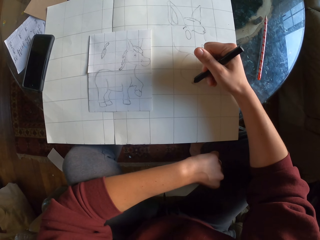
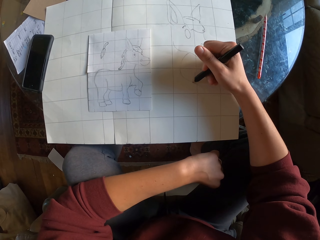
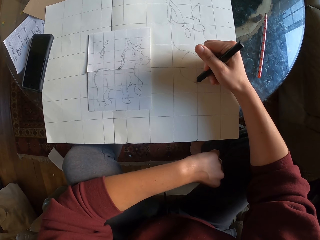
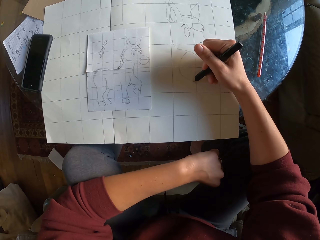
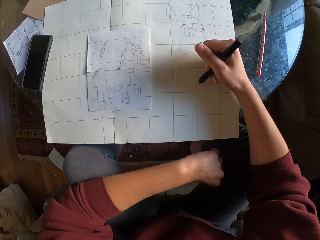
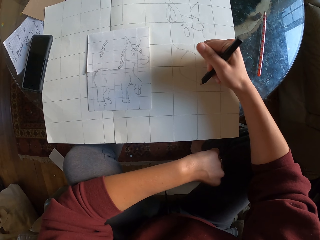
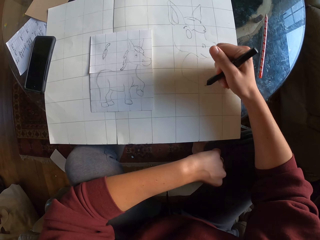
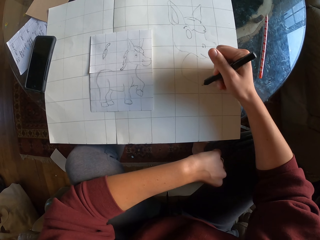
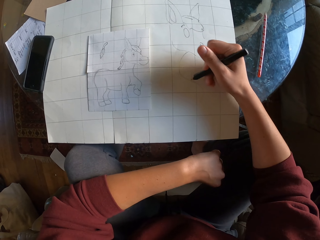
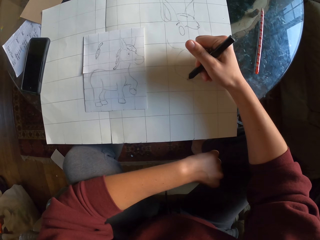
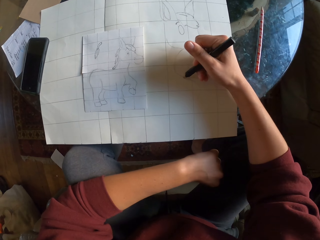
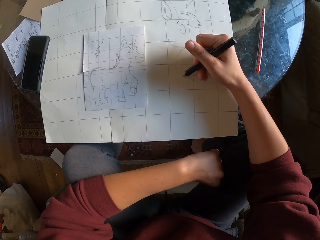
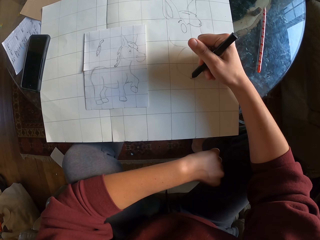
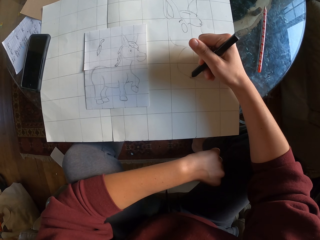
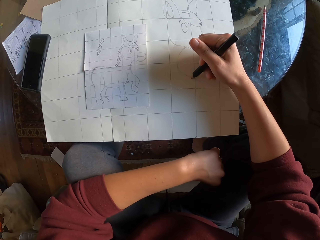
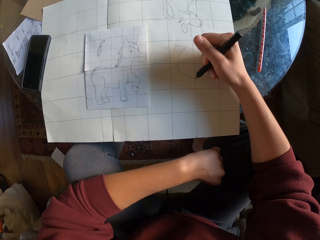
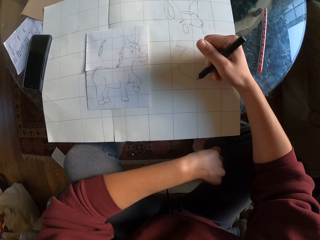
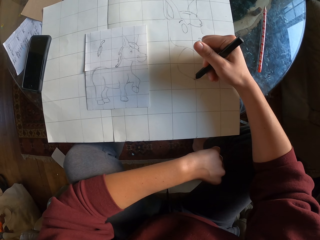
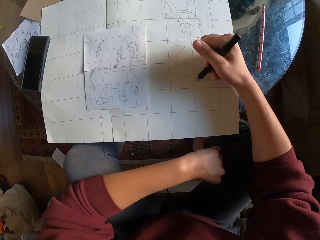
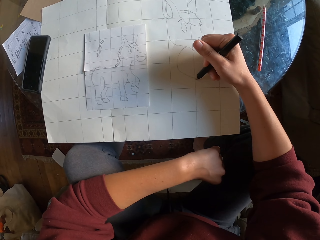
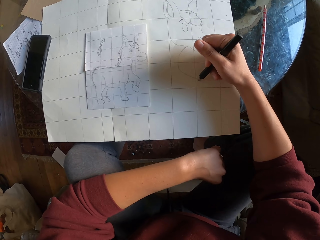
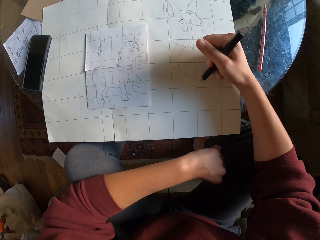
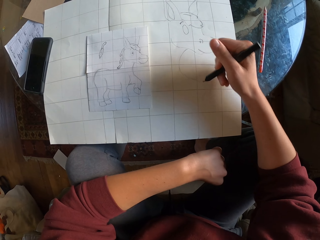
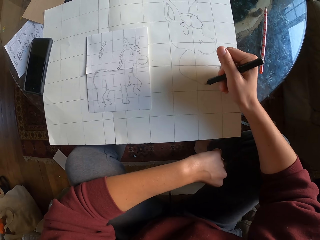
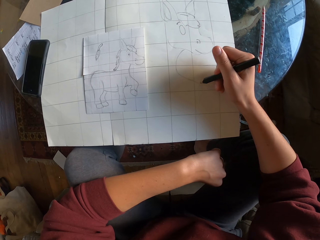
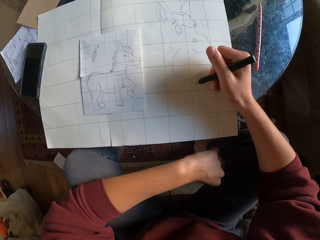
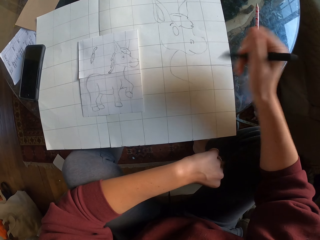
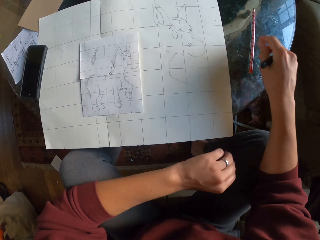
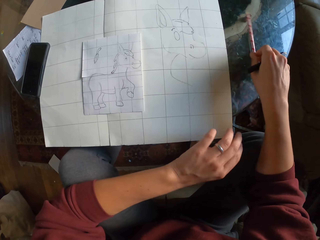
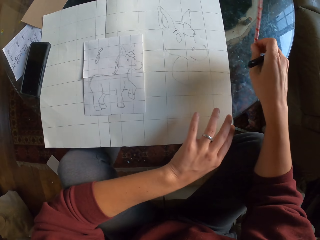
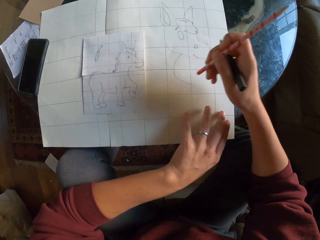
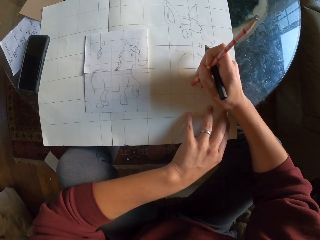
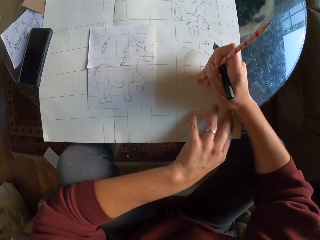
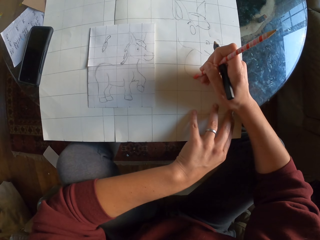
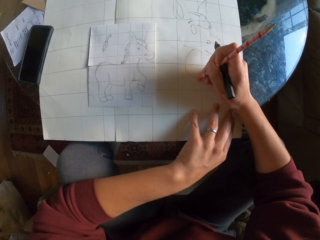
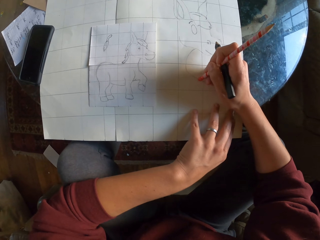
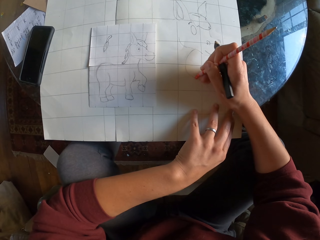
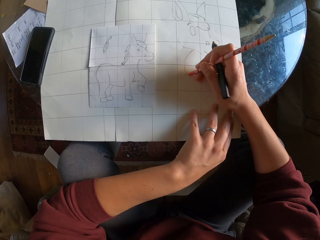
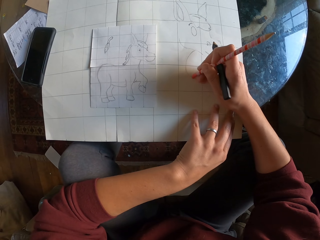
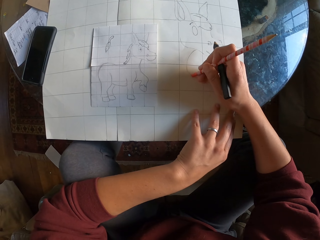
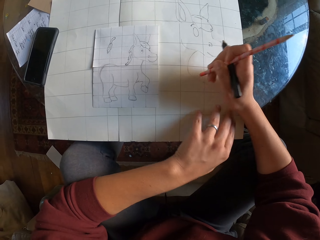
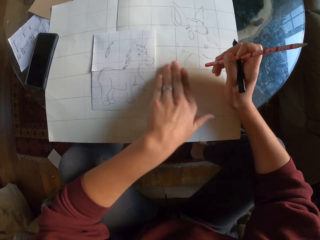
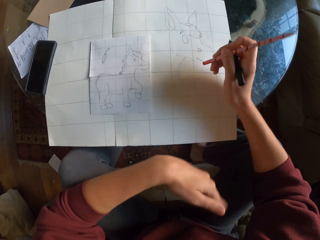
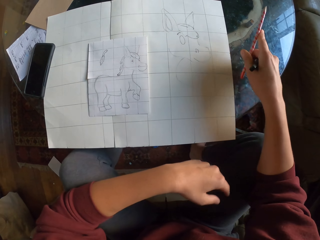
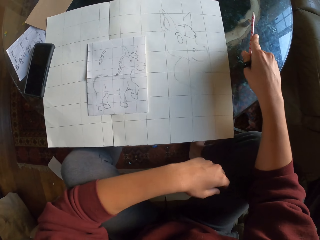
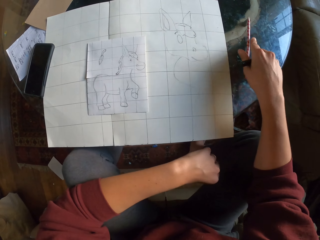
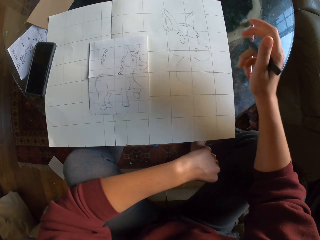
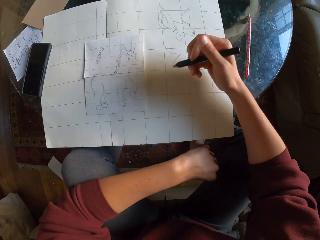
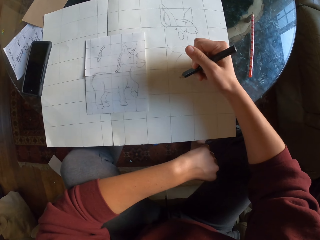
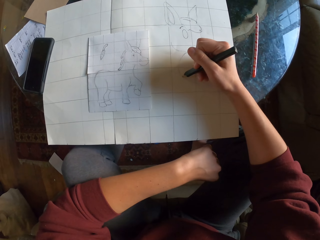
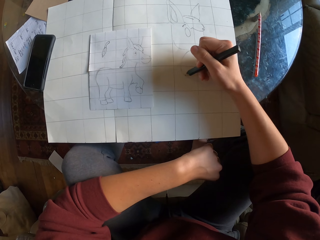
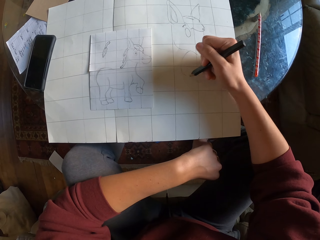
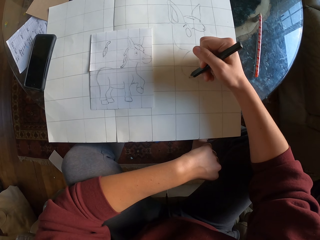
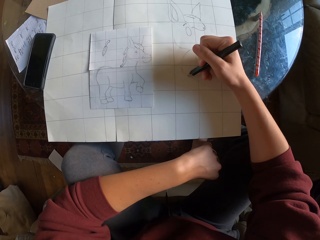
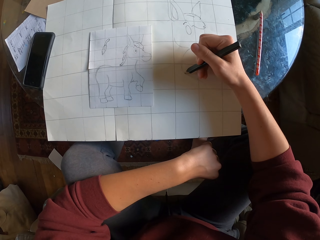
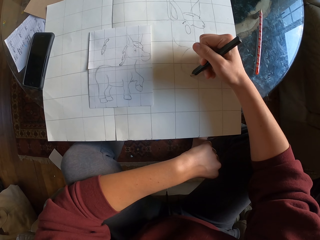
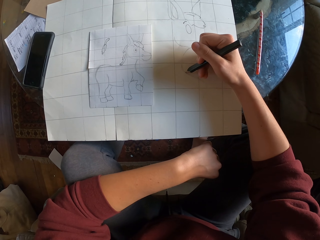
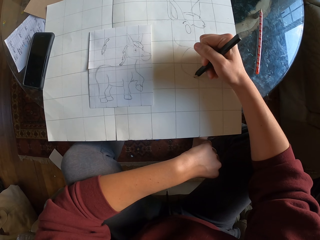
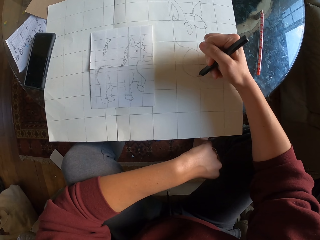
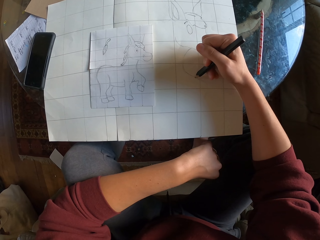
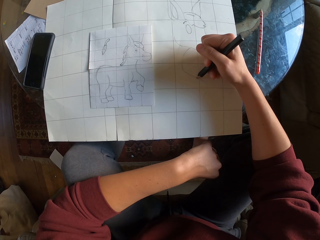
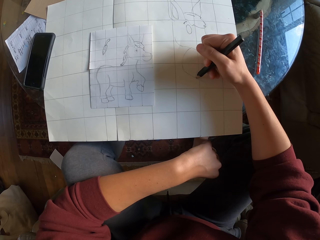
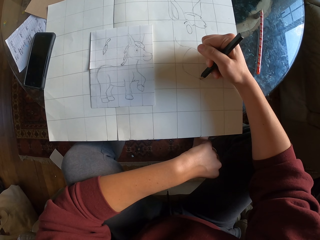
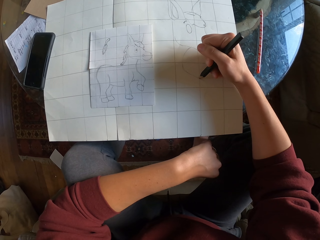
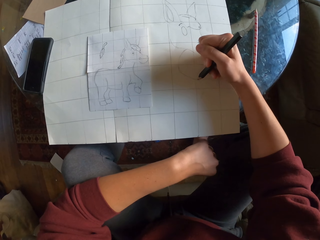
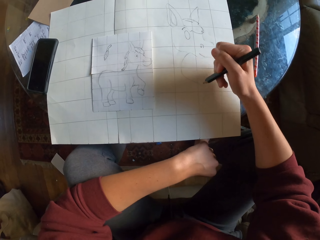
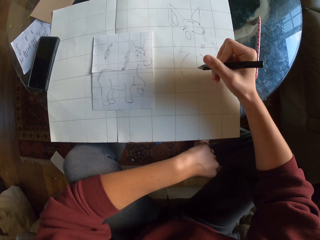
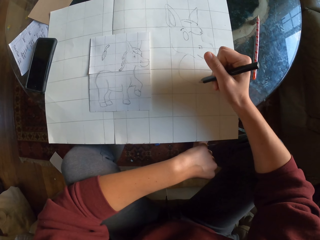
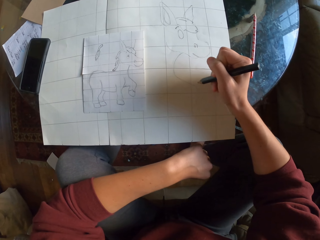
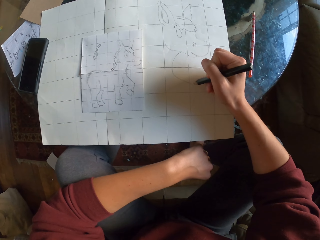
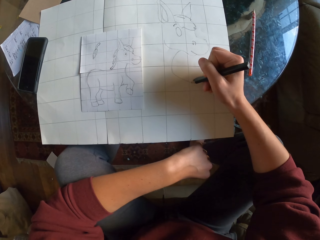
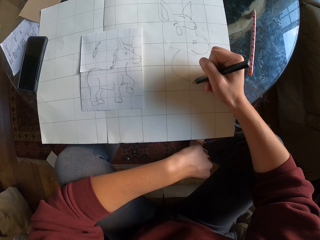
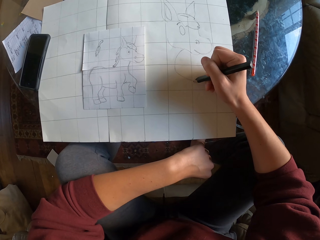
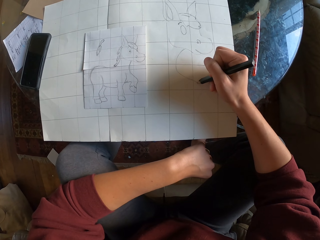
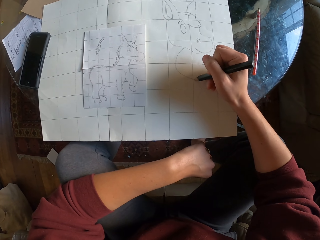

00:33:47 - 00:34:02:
The camera wearer picks up the pencil on the table. They erase the drawing with a rubber. They wipe the drawing paper with their hand. They place the pencil on the table. They sketch on the drawing paper.

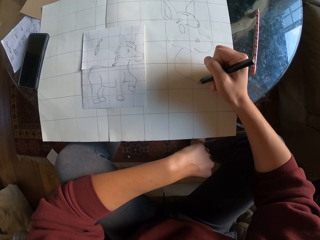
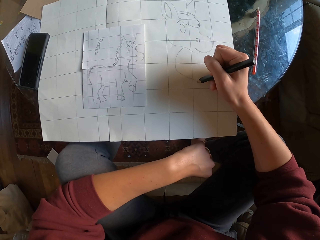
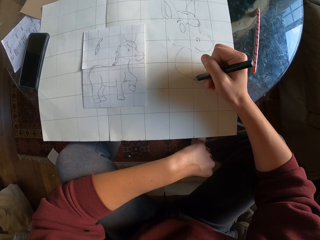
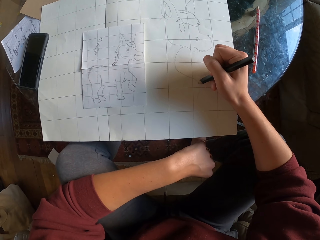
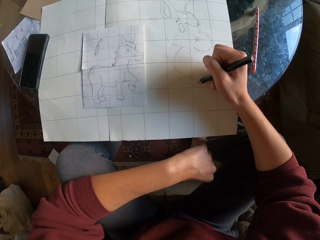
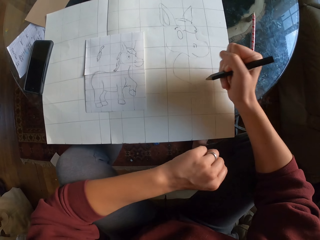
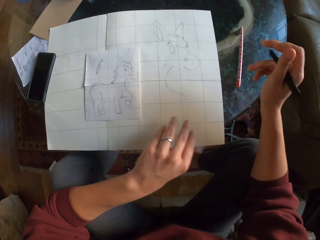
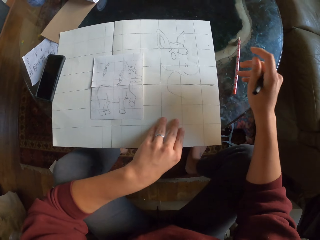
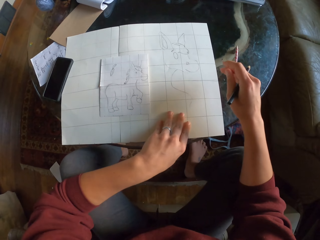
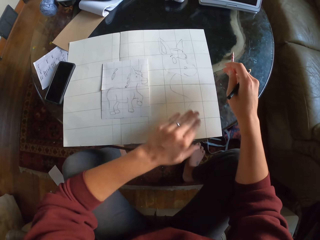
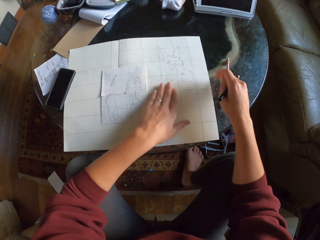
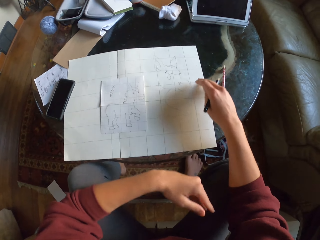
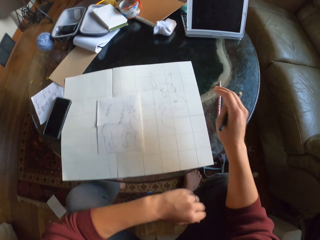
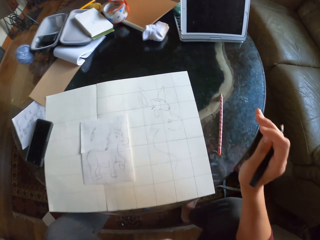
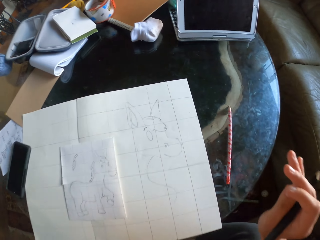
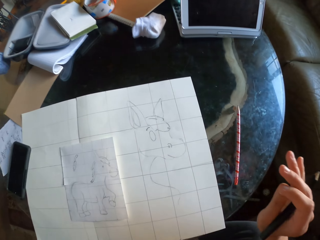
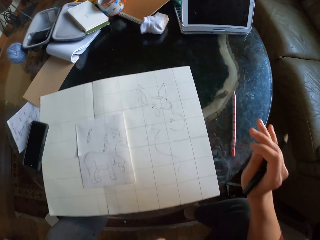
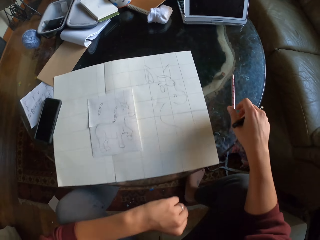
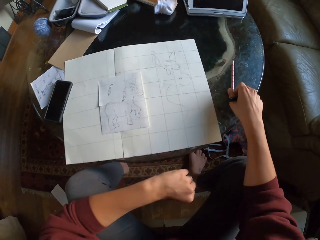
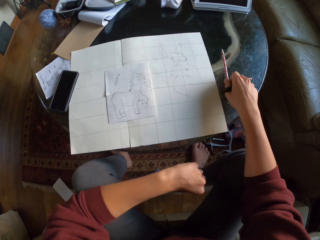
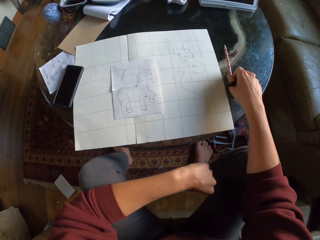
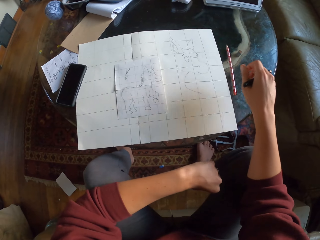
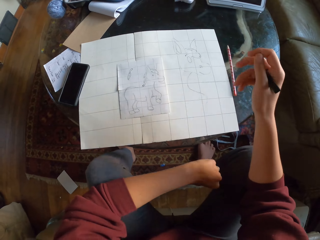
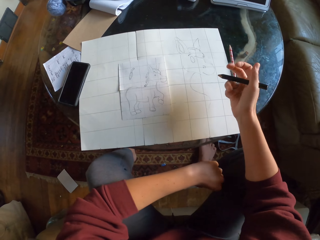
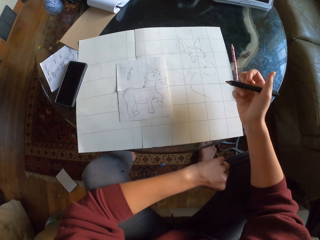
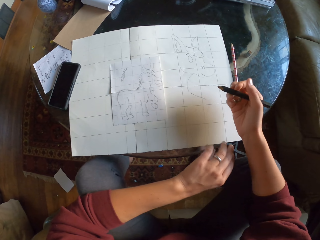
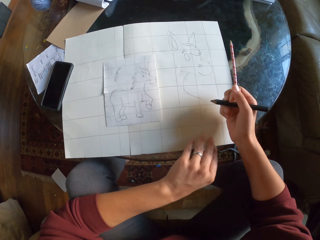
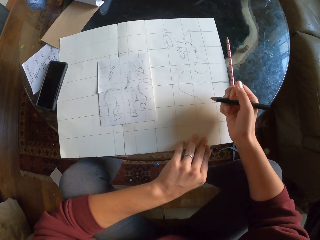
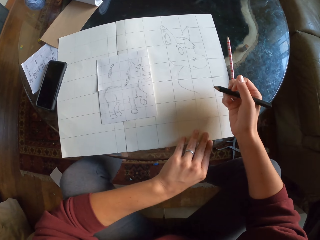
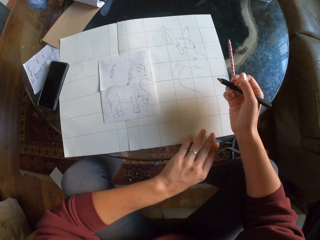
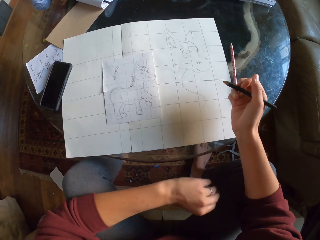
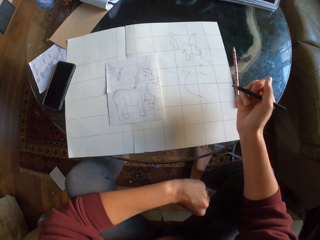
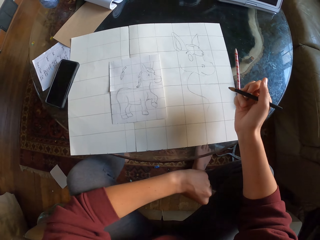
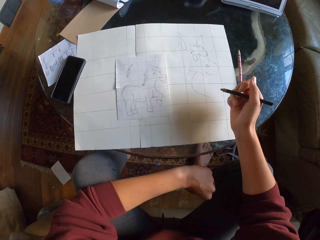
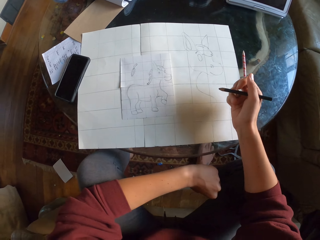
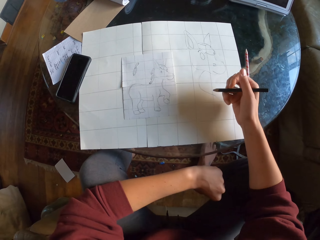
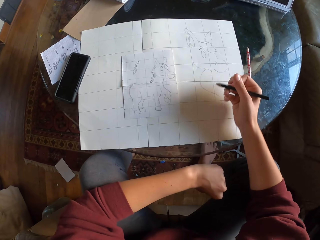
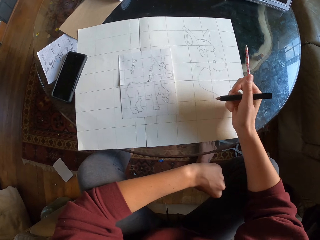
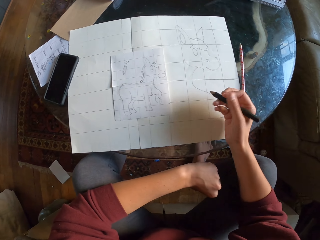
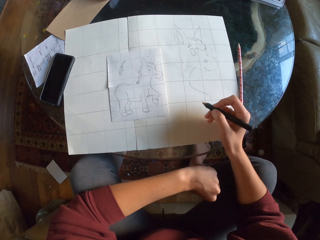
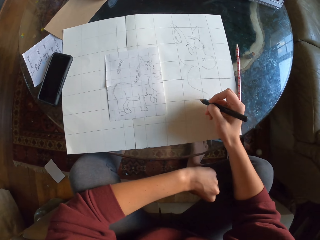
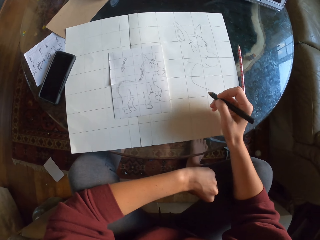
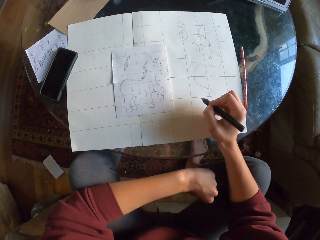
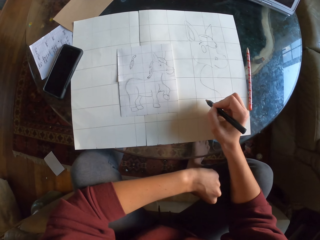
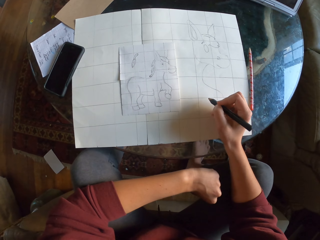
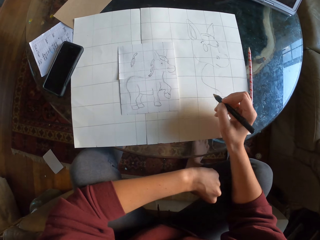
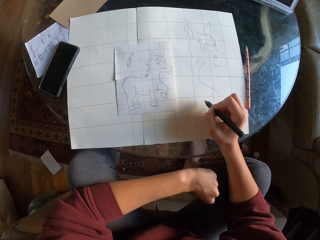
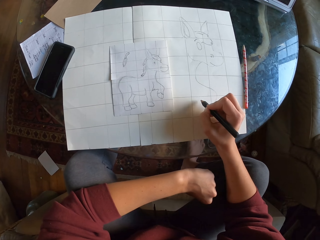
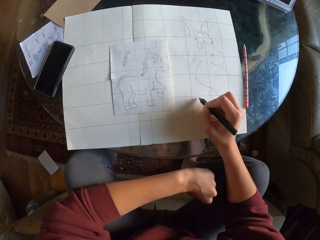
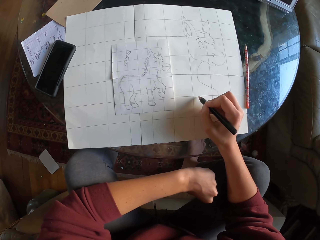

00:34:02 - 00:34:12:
The camera wearer wipes the drawing paper with their hand. They move the pencil. They stare at the drawing.
